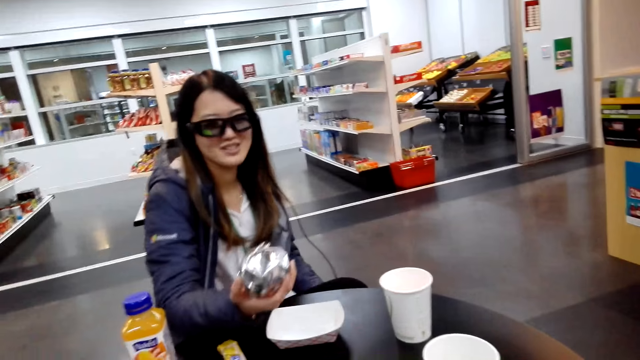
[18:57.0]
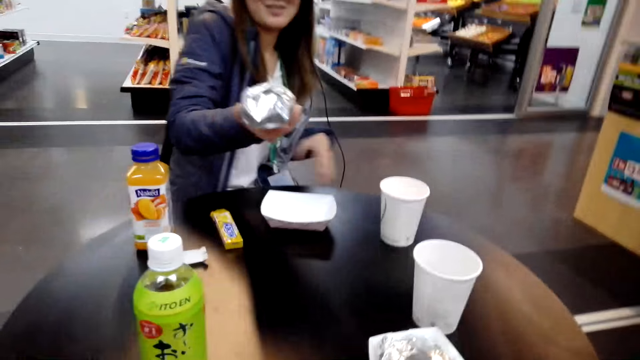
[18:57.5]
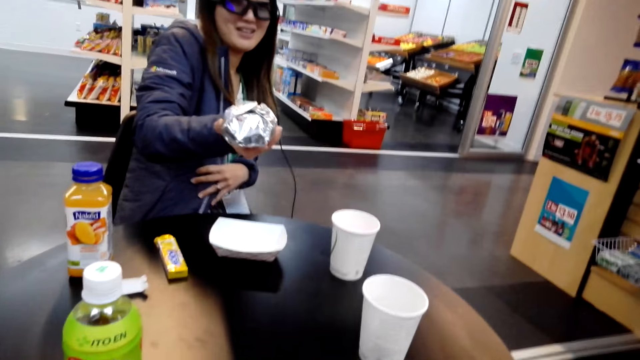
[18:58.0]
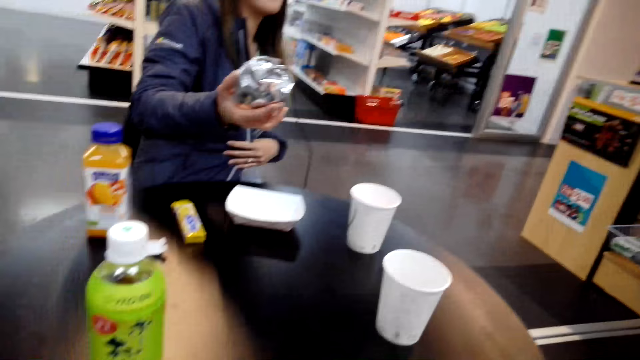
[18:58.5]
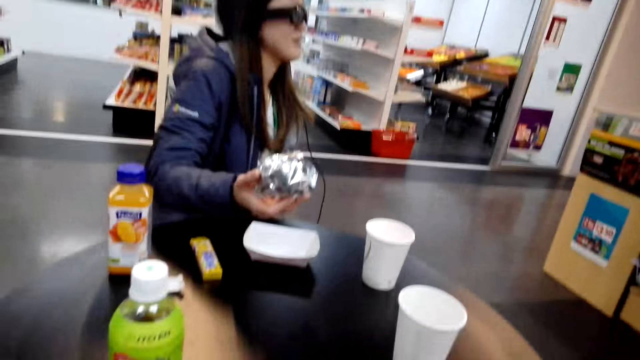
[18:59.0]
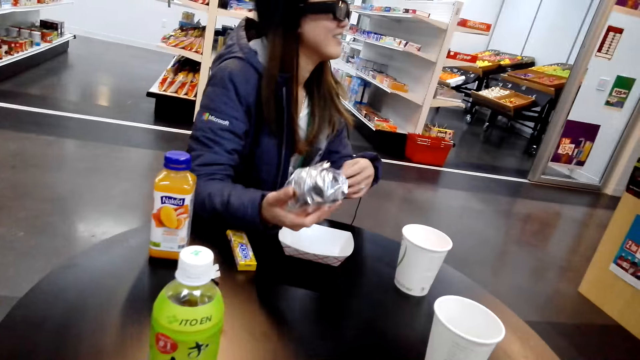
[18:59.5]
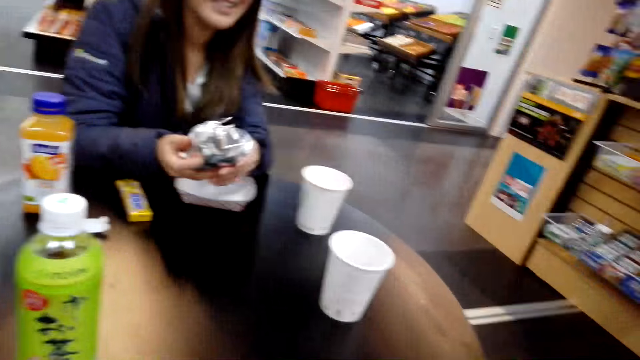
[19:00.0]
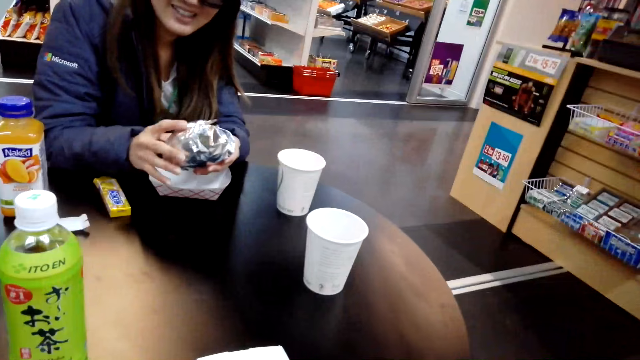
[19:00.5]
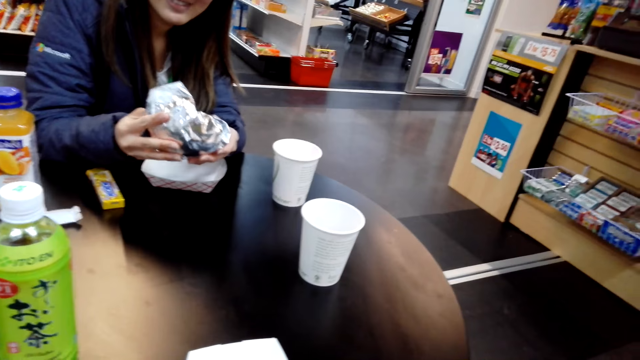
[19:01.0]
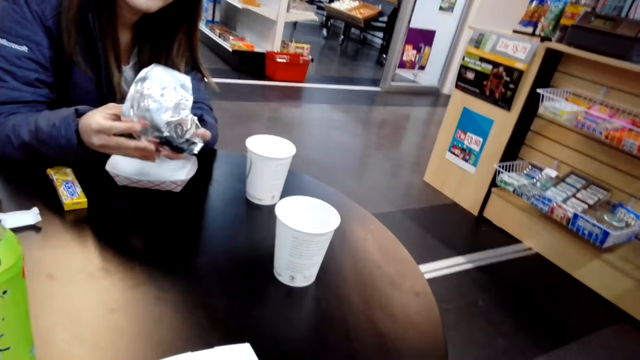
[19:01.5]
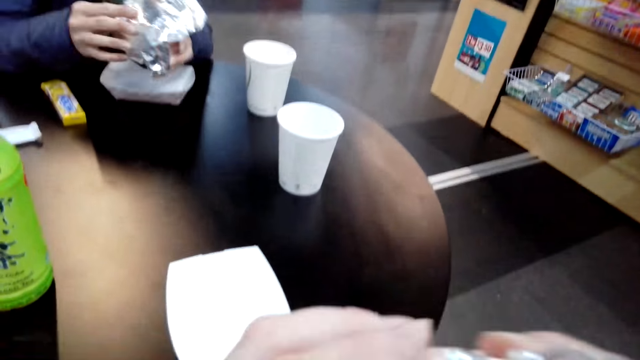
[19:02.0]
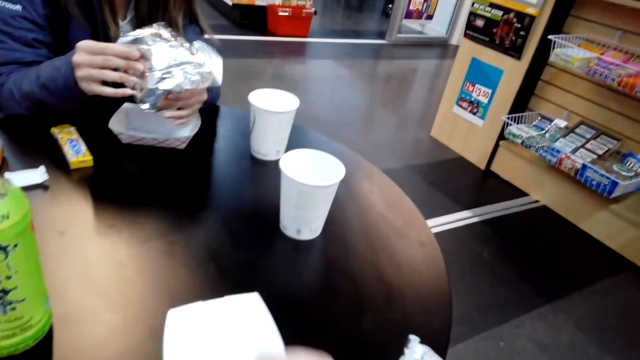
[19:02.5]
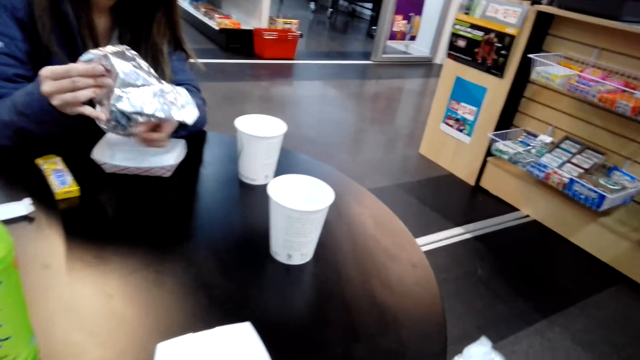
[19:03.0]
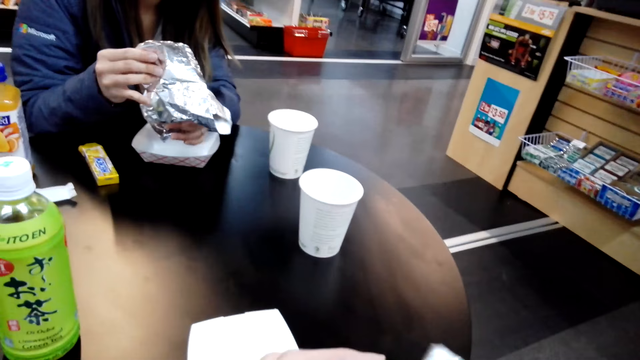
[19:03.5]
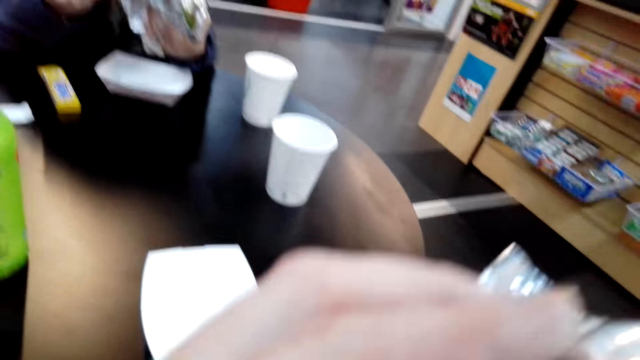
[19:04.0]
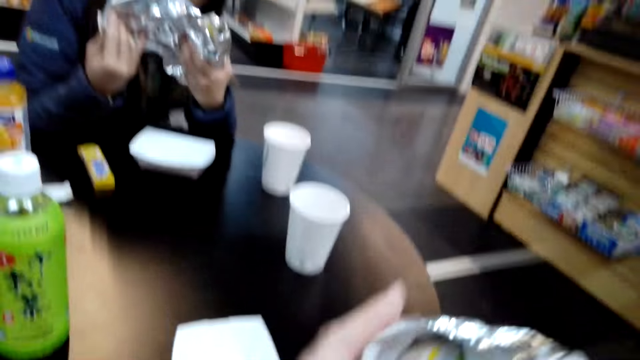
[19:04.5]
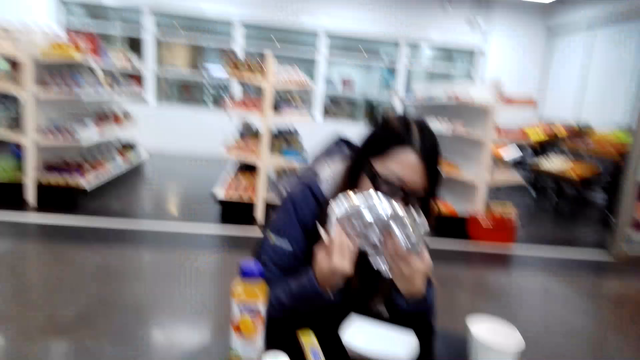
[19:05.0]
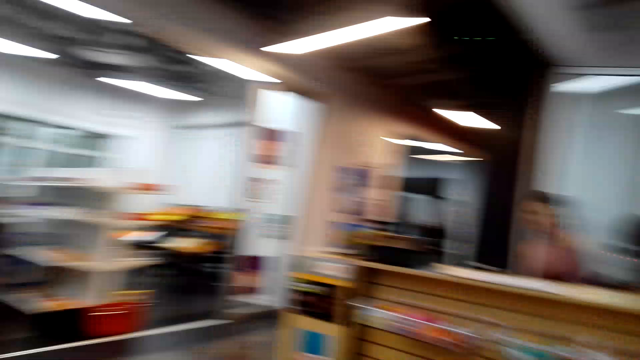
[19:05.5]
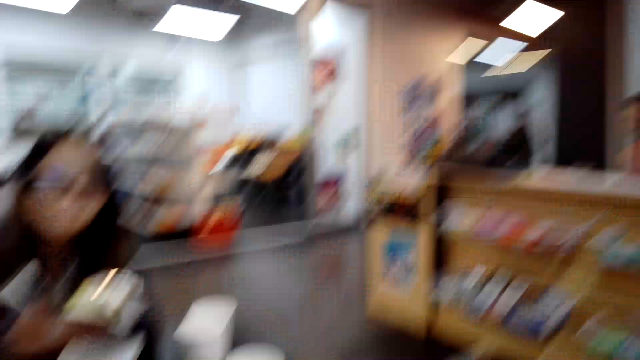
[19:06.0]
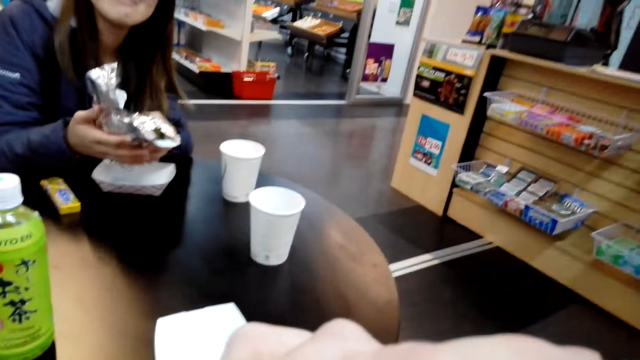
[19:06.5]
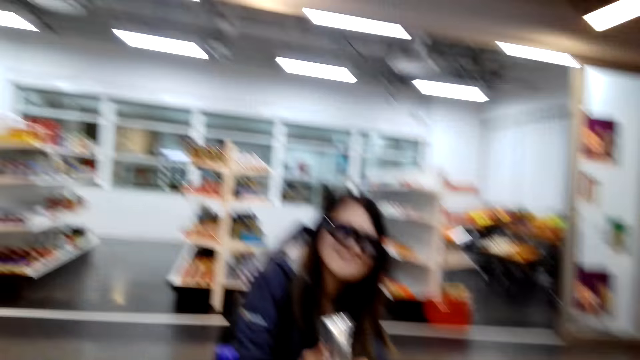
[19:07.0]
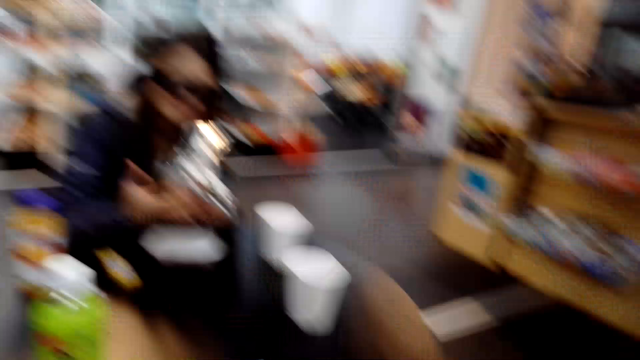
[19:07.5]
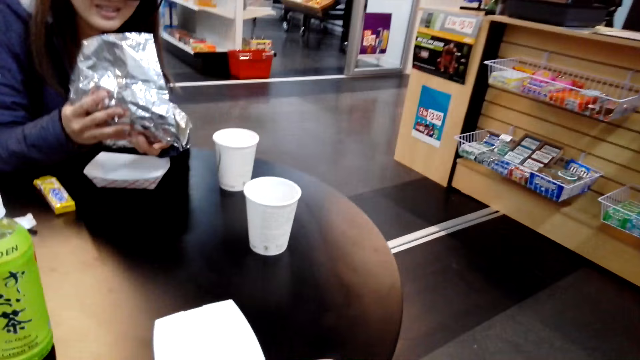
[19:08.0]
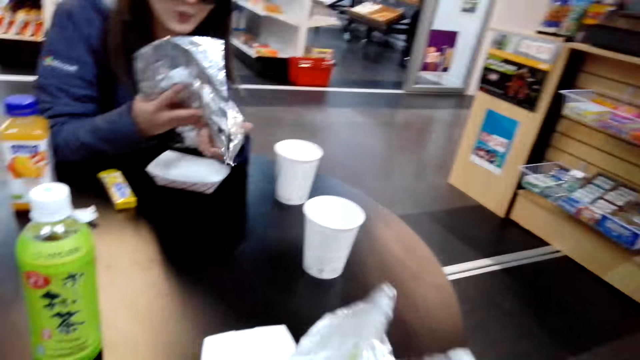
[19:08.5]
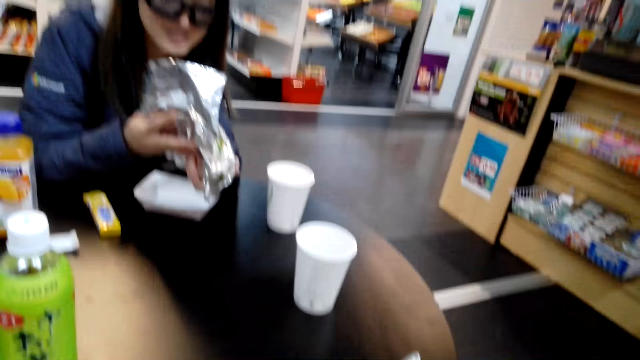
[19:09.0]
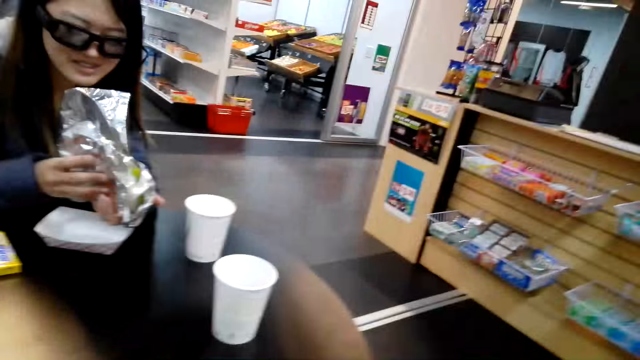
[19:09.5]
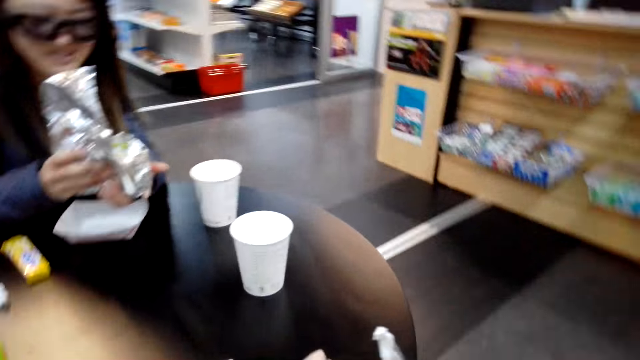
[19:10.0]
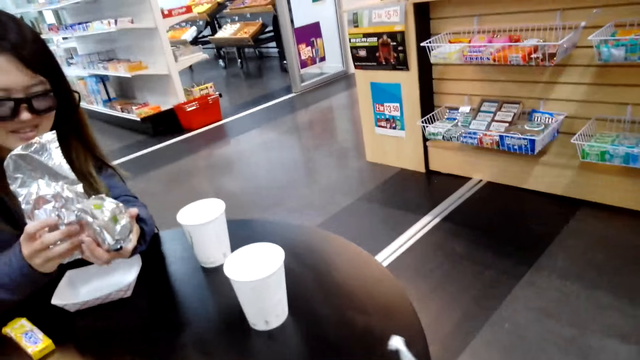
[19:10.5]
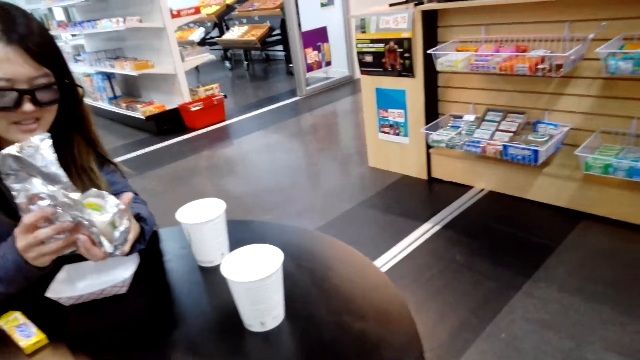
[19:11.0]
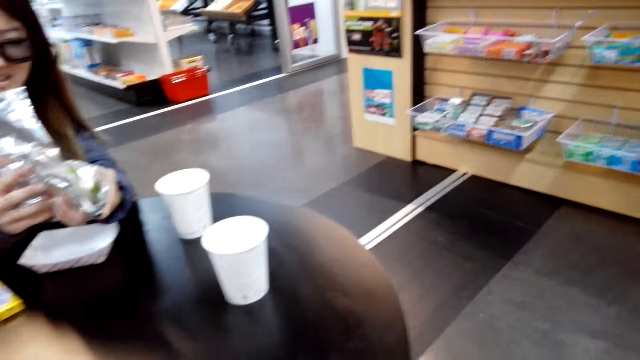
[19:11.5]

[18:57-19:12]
A lady speaks to the camera wearer. The lady hands the camera wearer something. The lady holds something in hand and unwraps something. The camera wearer checks his sandwich. He unwraps something. The lady moves something closer to her face. The lady speaks to the camera wearer. The camera wearer speaks to the lady.

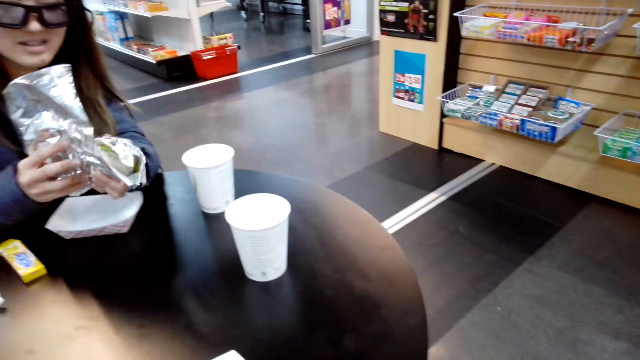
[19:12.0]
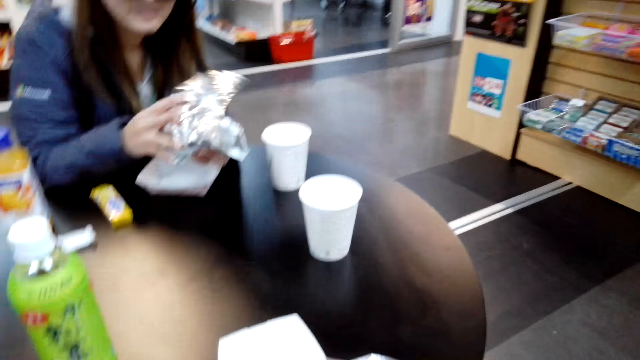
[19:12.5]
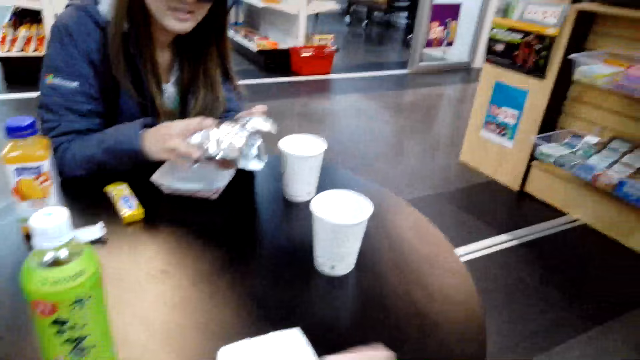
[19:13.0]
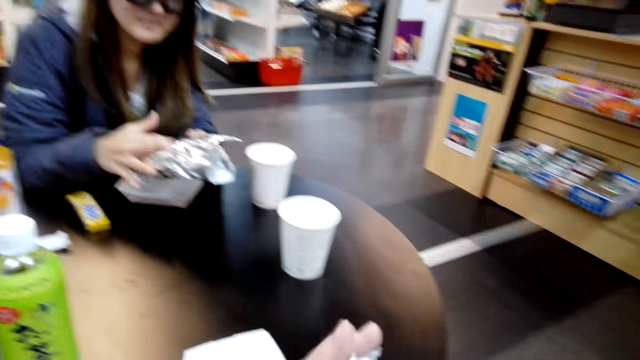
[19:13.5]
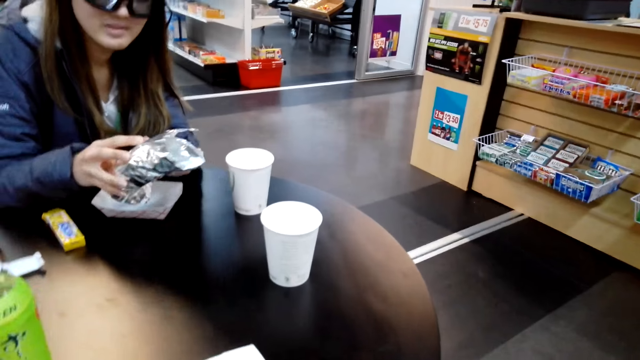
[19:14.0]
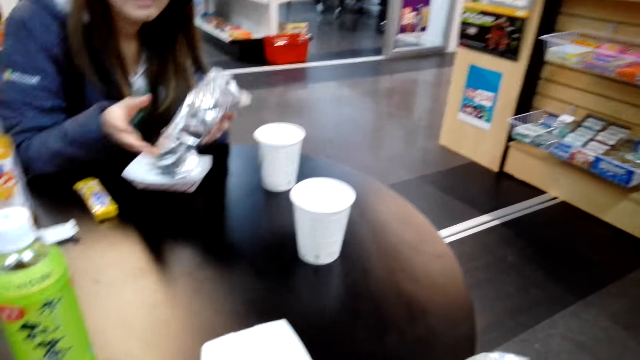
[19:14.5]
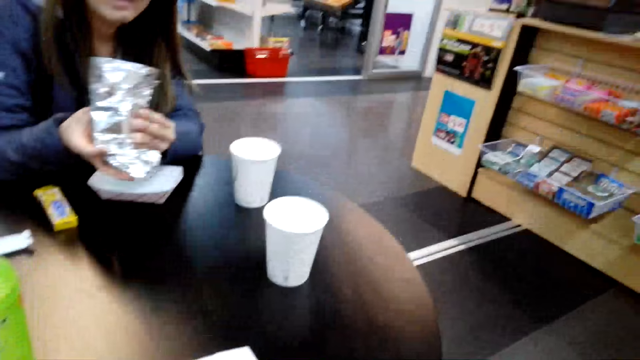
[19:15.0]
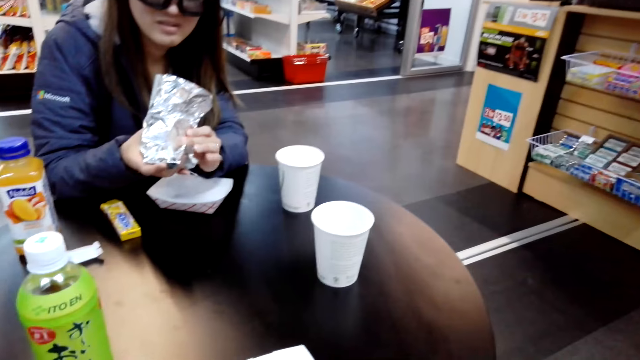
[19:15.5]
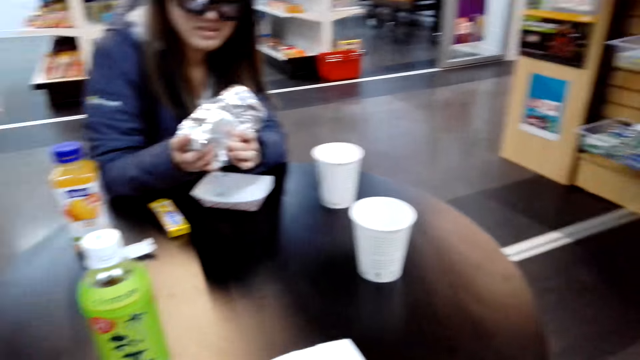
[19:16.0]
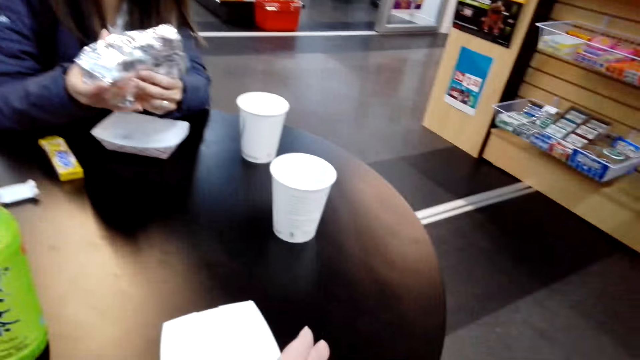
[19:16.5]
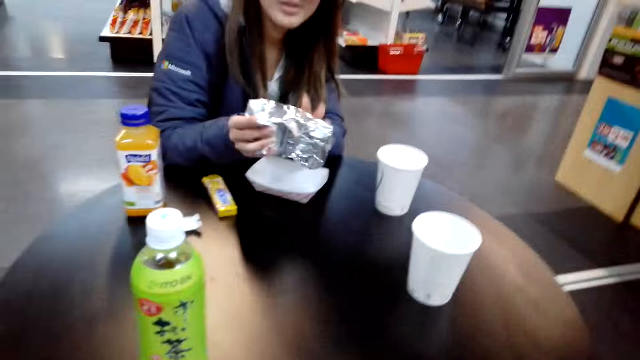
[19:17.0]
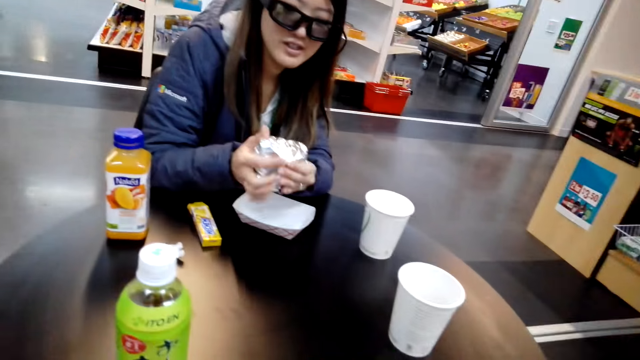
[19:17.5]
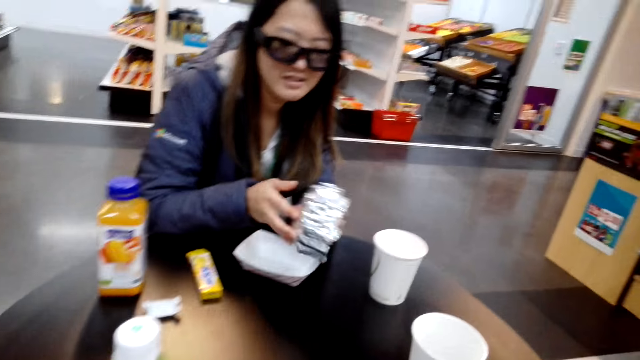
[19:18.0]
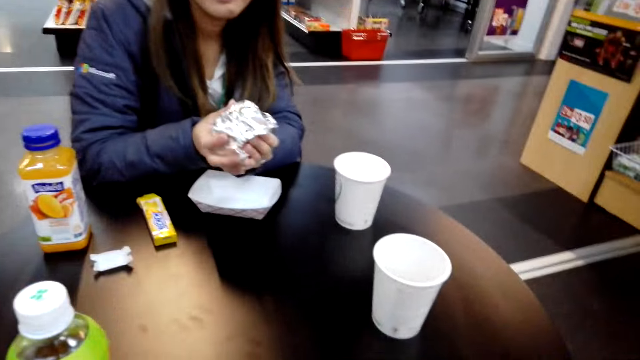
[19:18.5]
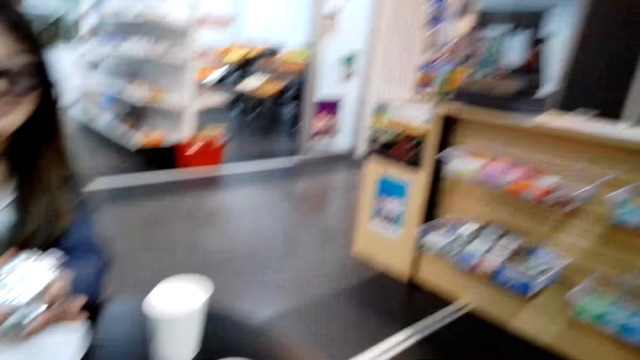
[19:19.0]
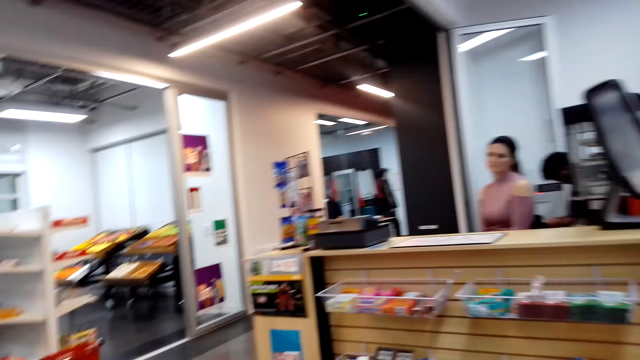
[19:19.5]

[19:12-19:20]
The camera wearer wraps the sandwich. A lady wraps something.
